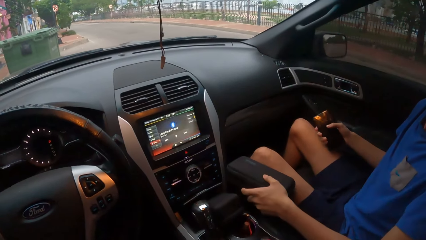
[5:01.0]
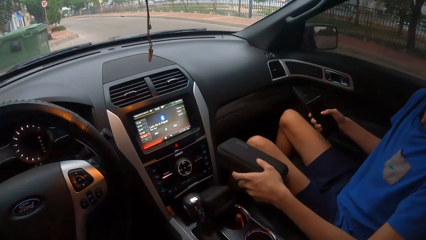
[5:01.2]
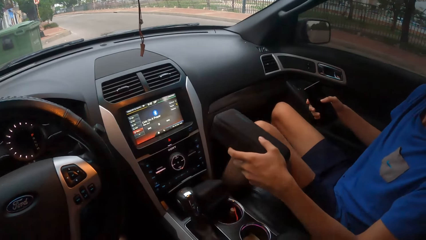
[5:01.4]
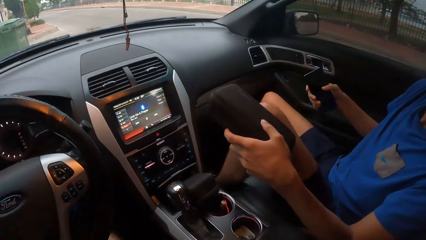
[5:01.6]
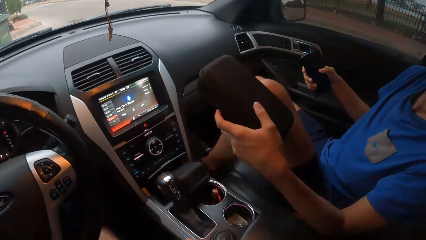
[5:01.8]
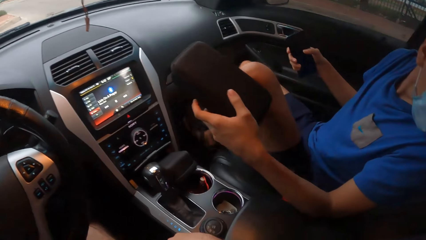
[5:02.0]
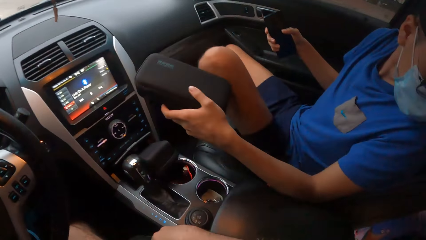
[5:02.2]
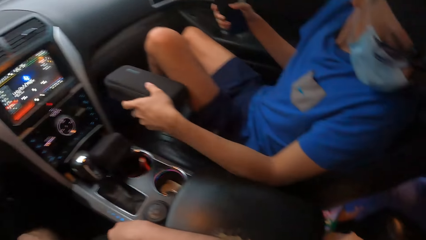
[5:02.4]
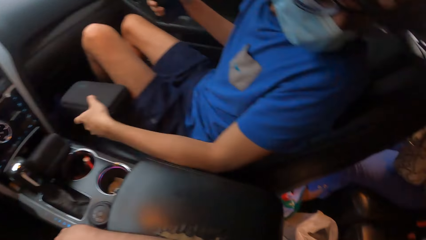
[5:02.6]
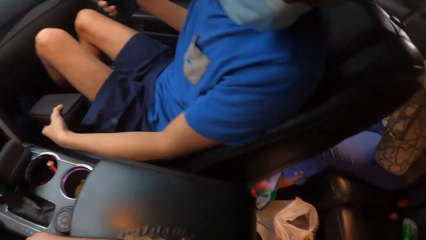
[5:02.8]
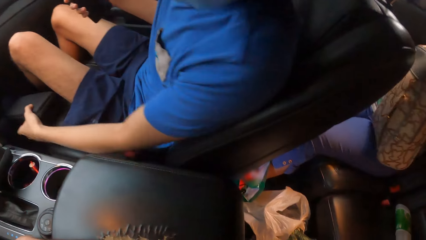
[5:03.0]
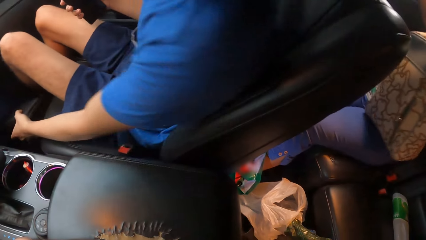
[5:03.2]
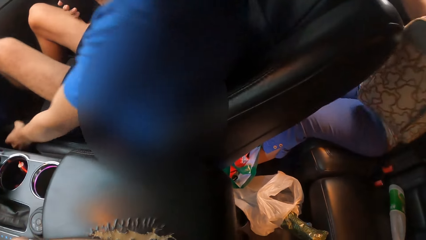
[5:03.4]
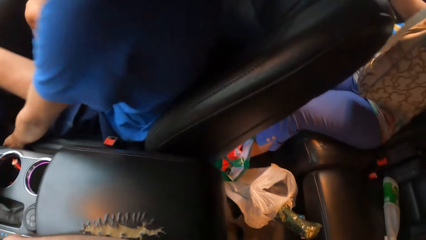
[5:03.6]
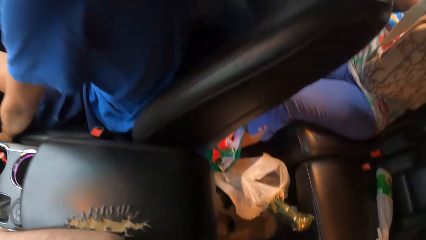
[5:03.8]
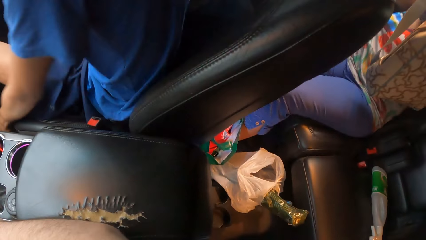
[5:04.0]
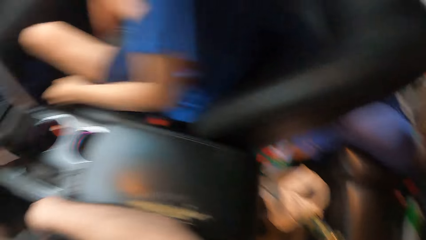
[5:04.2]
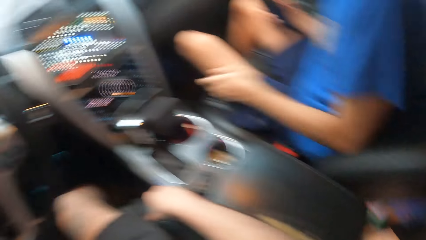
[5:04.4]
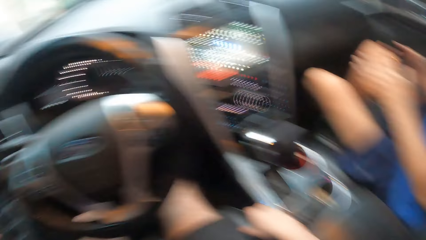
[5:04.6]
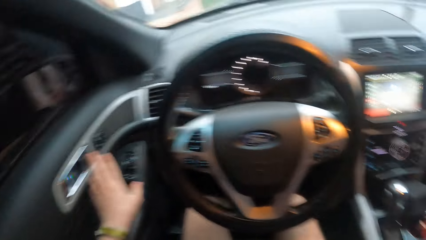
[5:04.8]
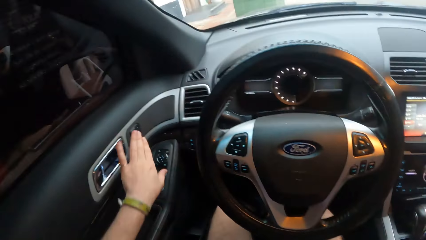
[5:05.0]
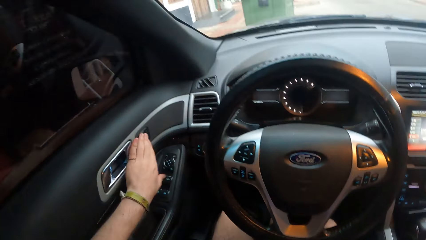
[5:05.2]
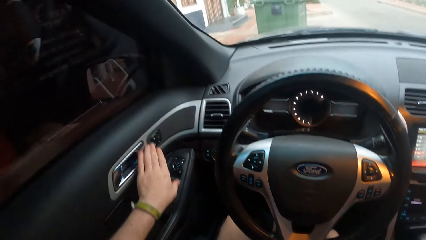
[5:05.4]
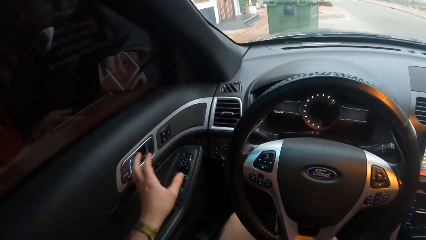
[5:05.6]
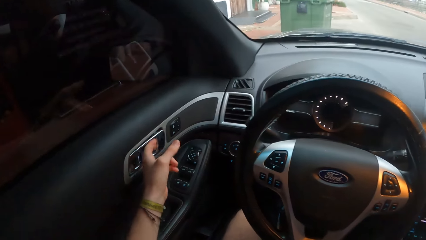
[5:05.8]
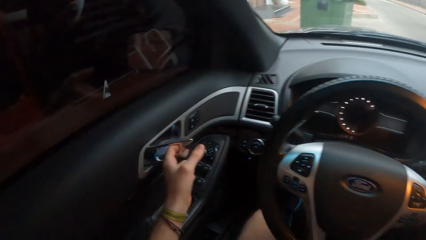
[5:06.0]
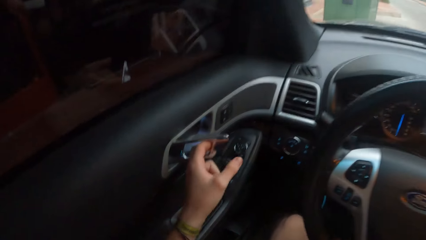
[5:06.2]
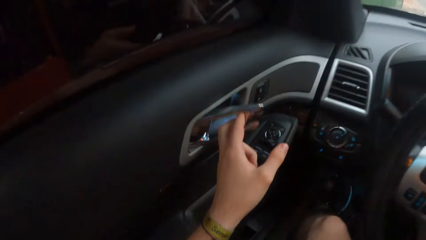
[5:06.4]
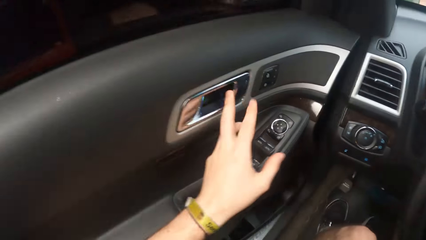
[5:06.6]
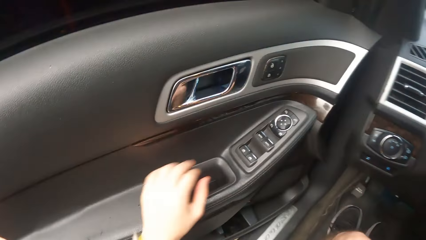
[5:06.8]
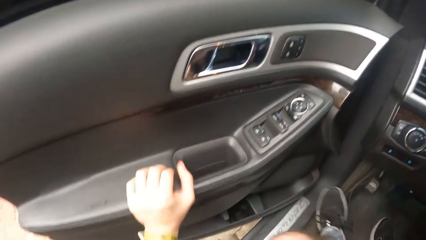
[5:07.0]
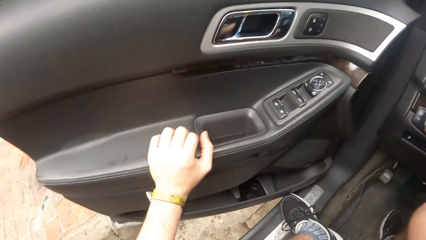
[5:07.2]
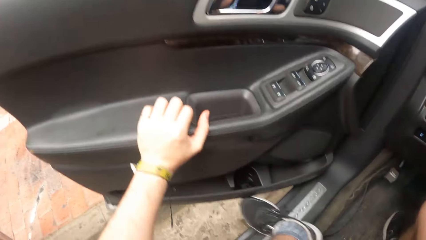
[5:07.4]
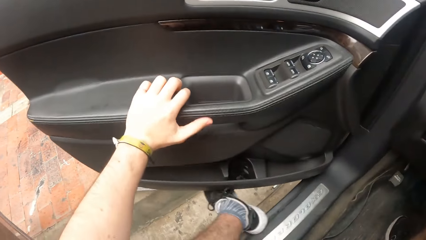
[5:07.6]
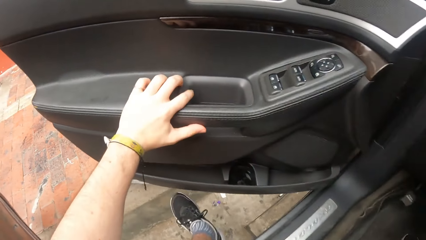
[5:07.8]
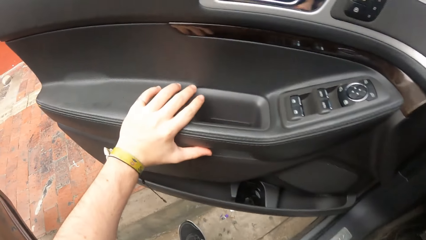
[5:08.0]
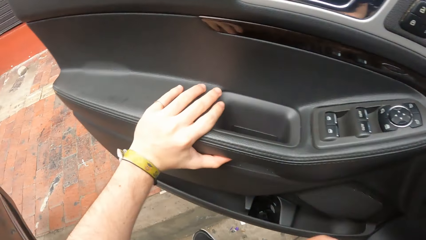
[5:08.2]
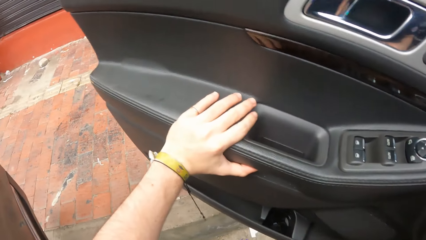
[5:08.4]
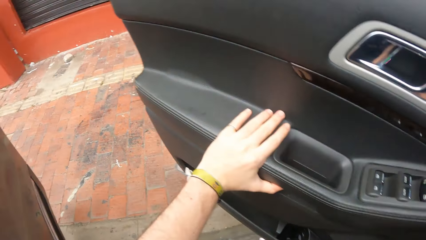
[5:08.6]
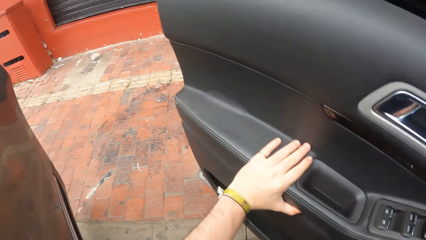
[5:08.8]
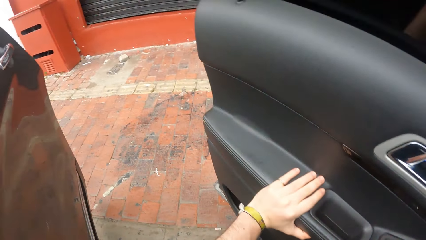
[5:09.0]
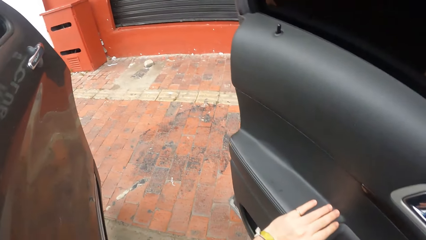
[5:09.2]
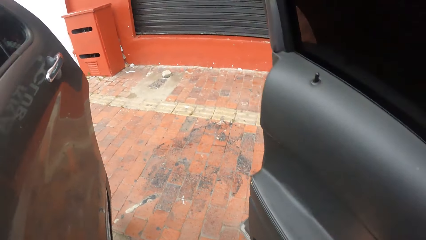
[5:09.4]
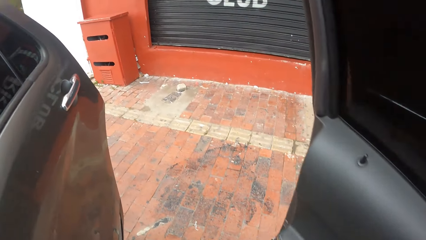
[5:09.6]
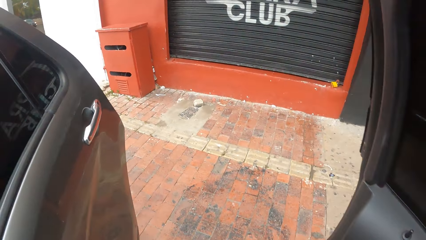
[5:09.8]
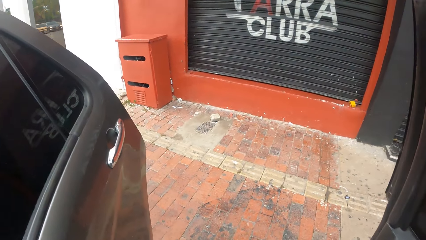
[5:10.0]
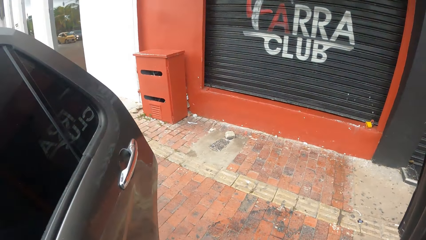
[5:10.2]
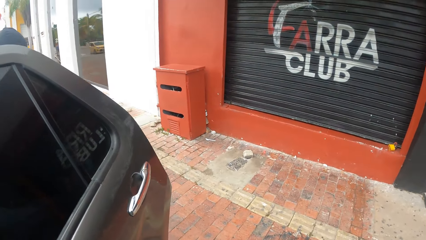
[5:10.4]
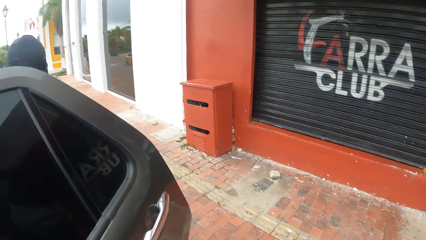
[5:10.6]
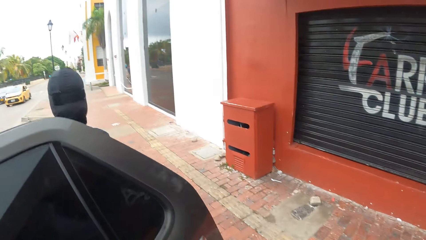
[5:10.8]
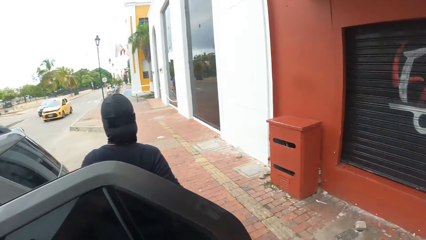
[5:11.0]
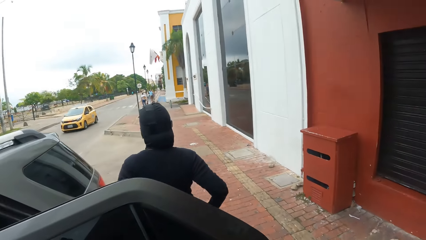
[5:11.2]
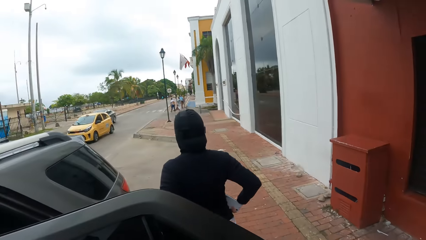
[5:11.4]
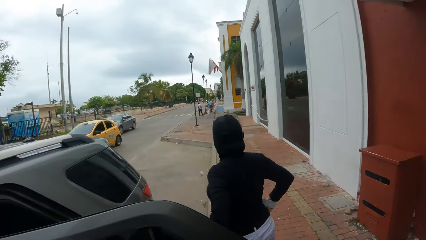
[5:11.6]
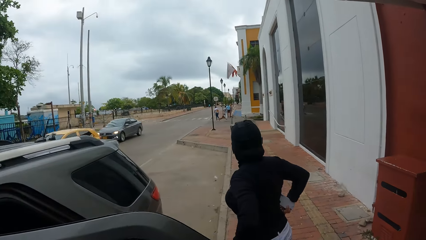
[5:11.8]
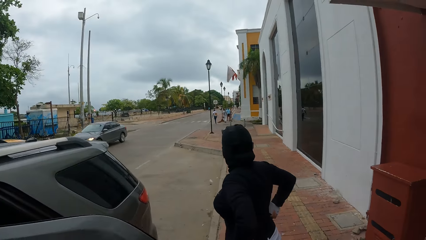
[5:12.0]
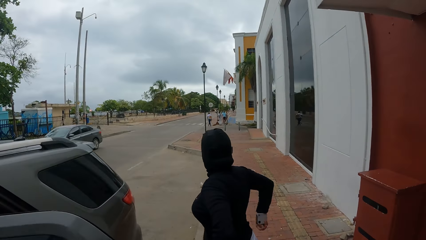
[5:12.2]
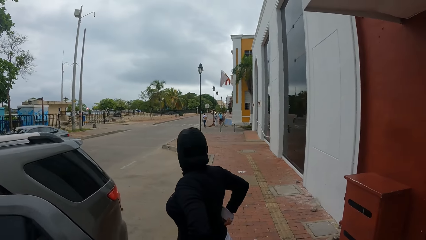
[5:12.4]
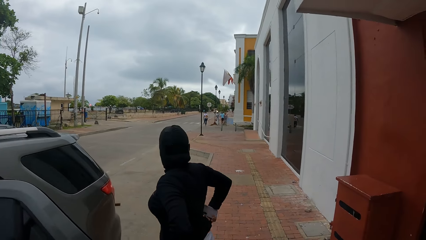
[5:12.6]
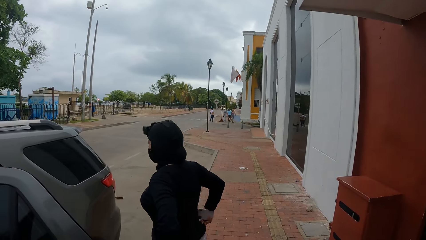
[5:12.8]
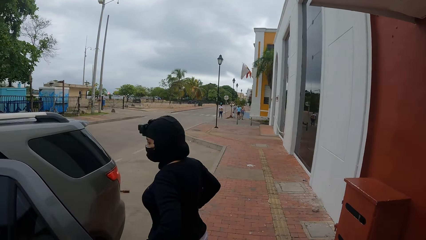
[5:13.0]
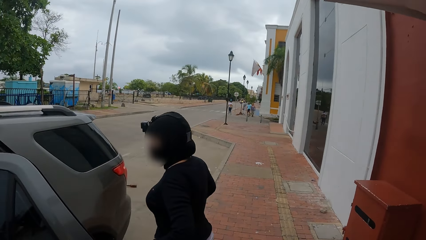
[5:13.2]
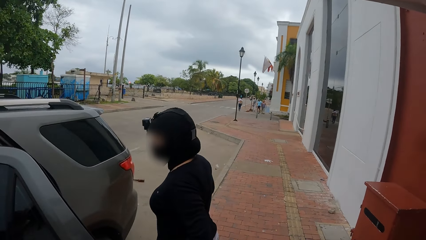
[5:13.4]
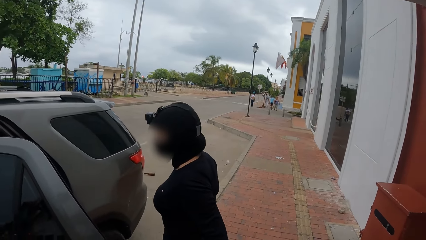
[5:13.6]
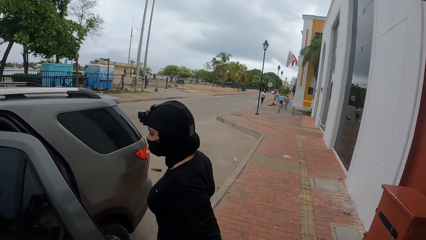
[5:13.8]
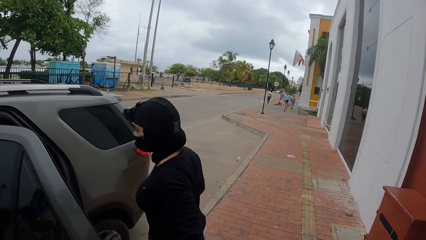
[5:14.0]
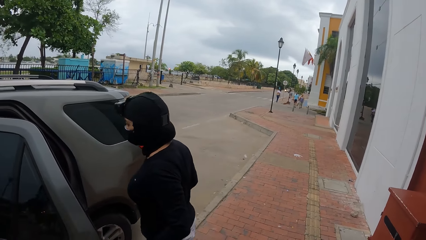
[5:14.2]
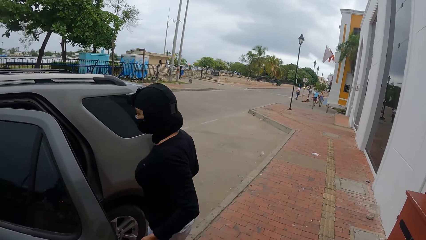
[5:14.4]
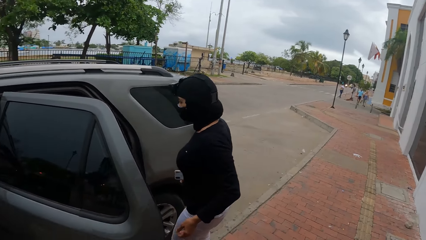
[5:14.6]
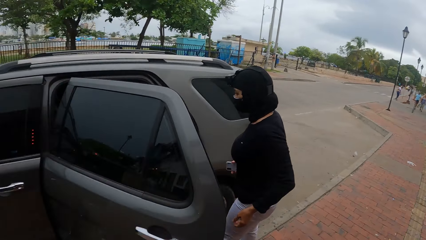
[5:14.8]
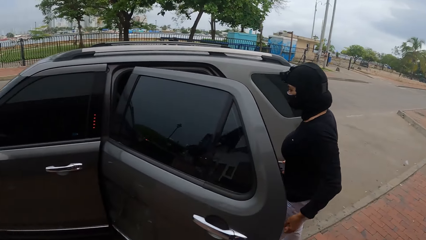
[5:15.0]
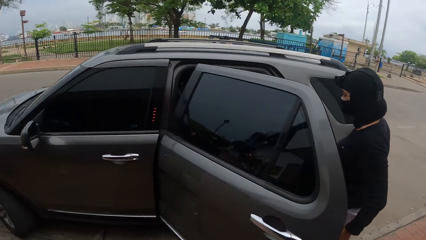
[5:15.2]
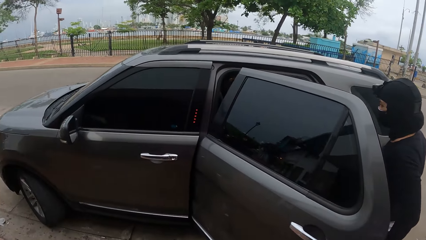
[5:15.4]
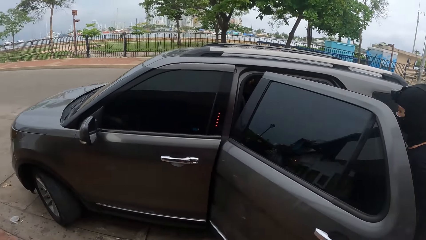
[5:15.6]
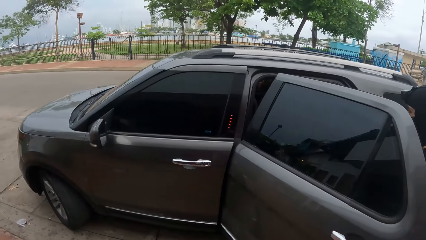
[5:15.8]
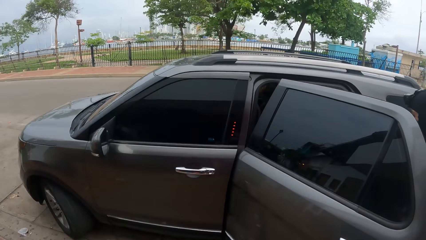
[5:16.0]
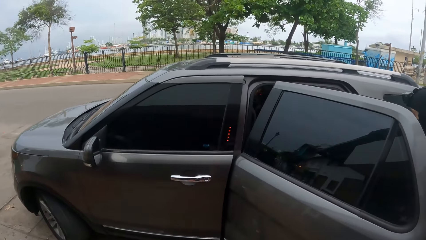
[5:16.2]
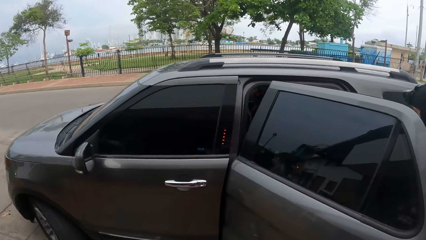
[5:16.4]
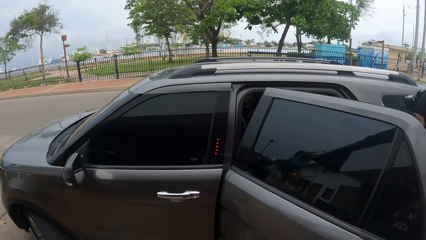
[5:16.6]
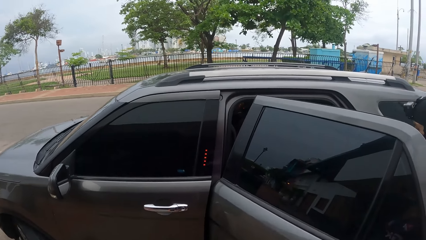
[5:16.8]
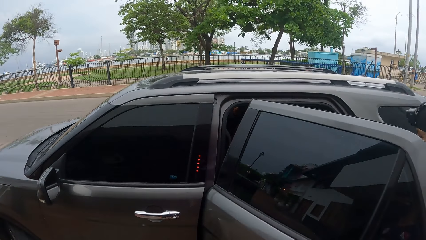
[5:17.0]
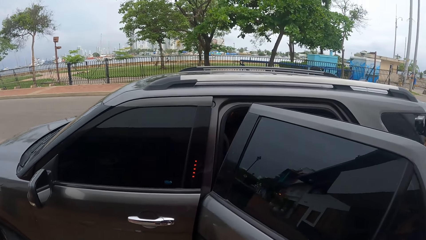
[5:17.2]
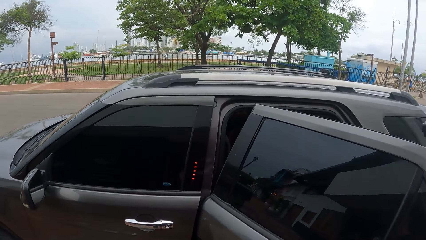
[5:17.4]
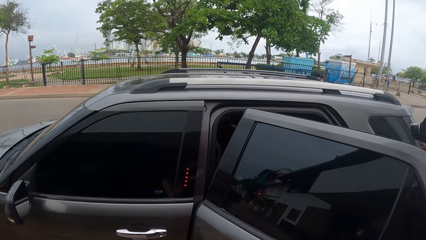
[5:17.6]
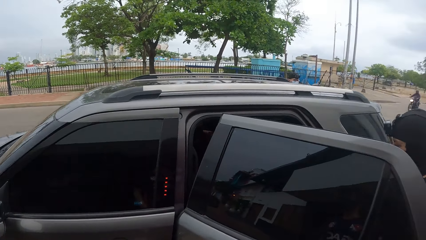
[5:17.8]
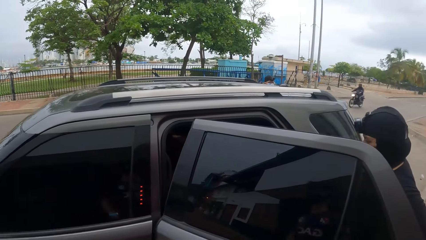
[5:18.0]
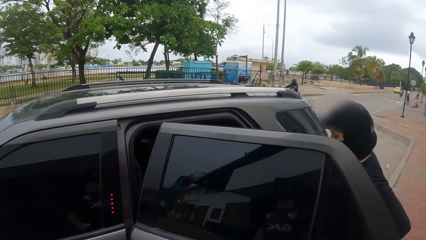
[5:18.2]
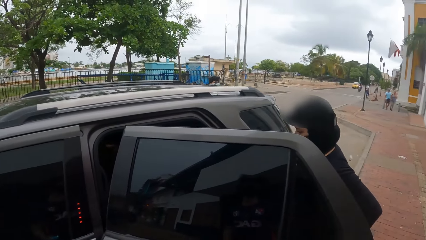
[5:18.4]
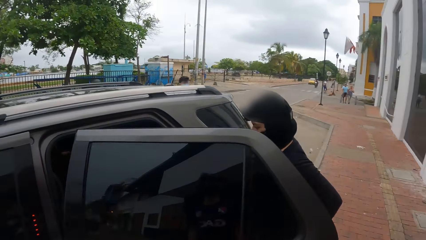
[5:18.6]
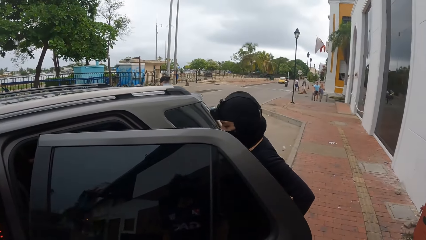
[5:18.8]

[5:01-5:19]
A person holds a speaker. The person puts down the Bluetooth speaker. The camera wearer opens a car door. They step out of the car. They look around.
